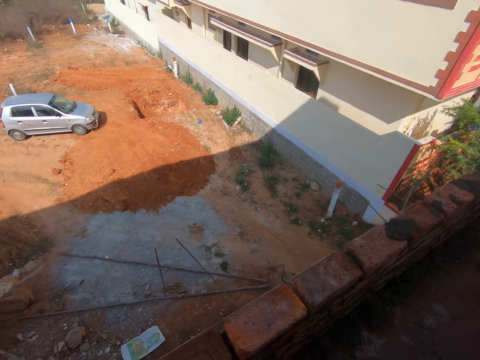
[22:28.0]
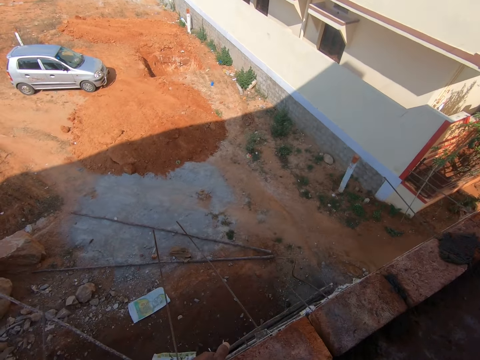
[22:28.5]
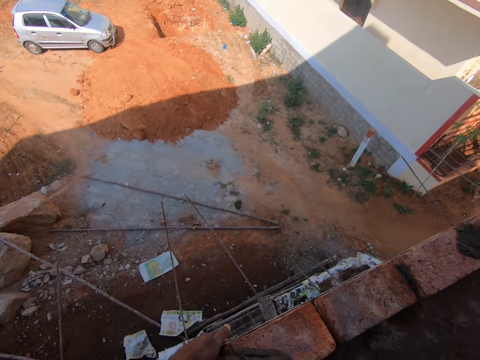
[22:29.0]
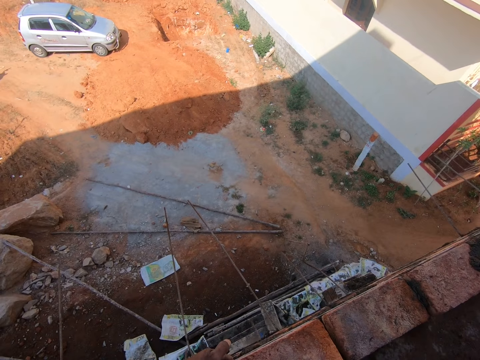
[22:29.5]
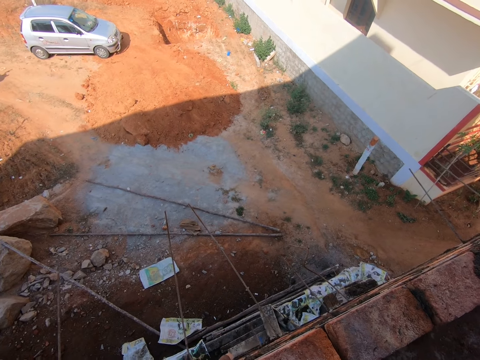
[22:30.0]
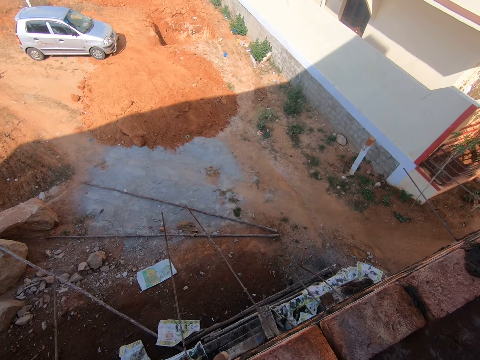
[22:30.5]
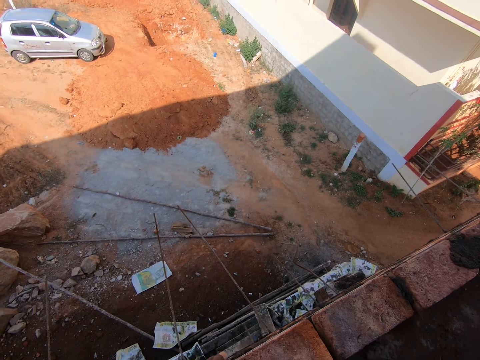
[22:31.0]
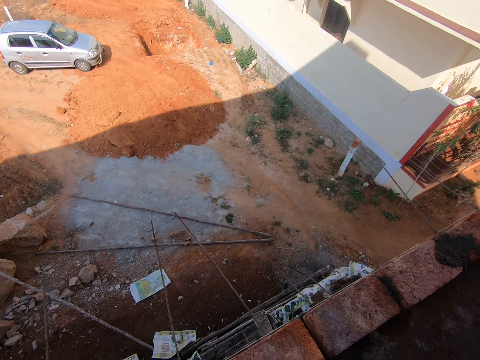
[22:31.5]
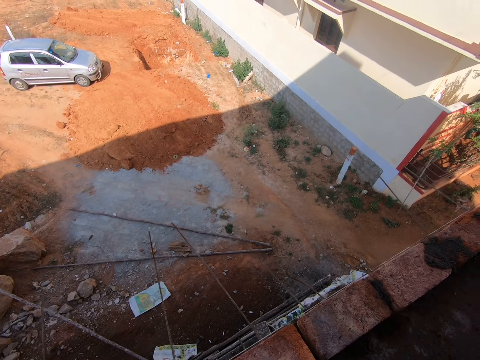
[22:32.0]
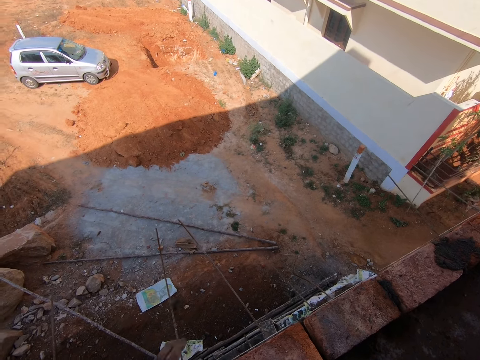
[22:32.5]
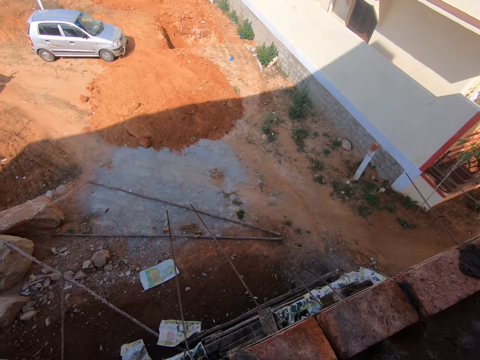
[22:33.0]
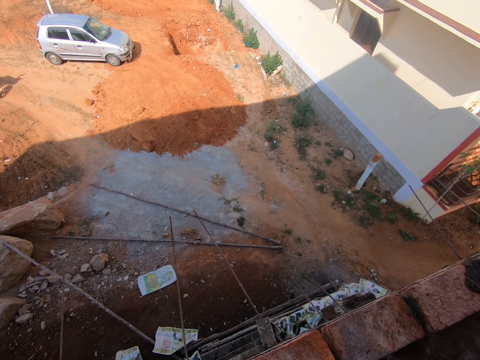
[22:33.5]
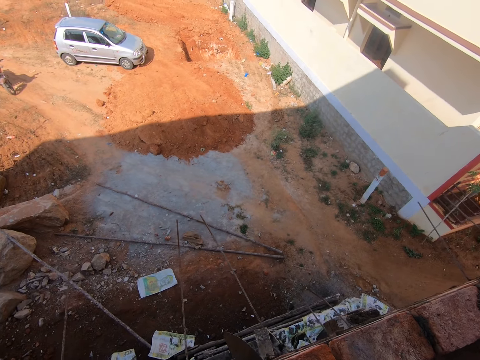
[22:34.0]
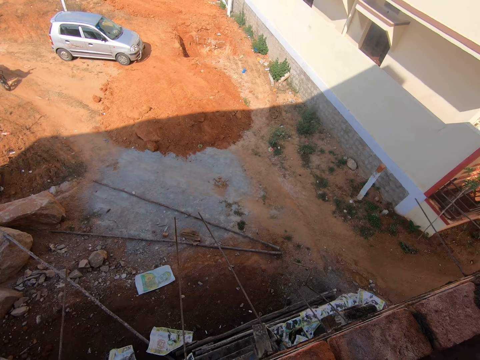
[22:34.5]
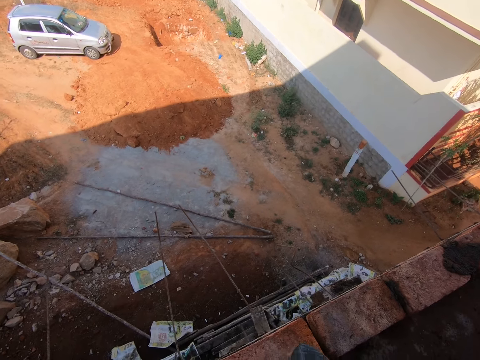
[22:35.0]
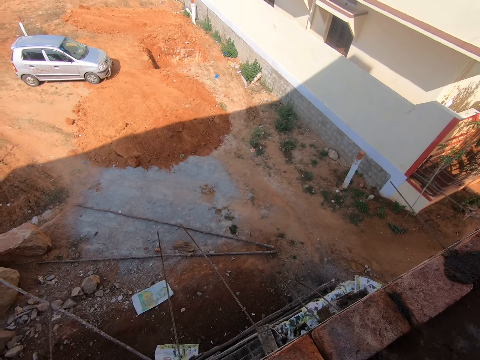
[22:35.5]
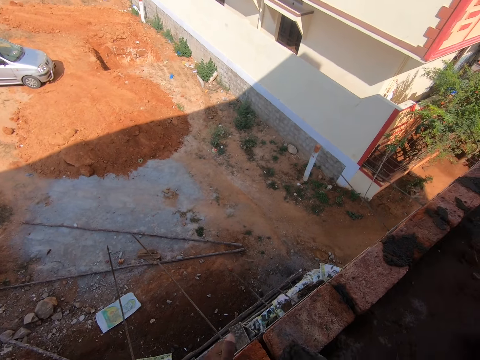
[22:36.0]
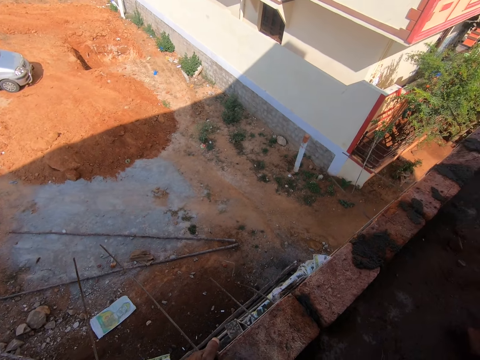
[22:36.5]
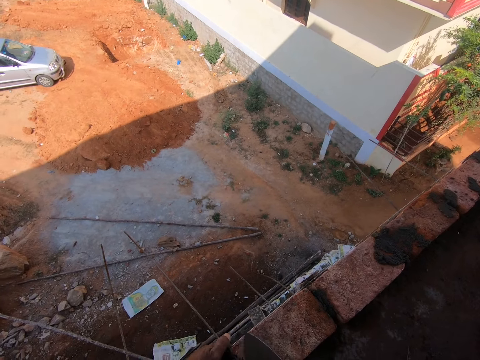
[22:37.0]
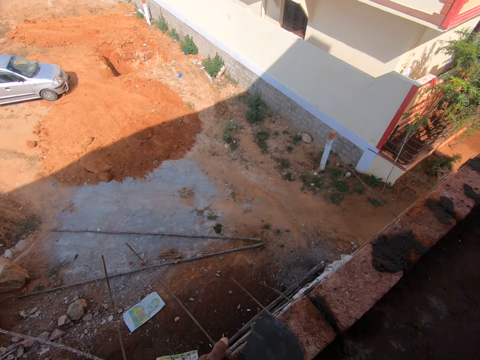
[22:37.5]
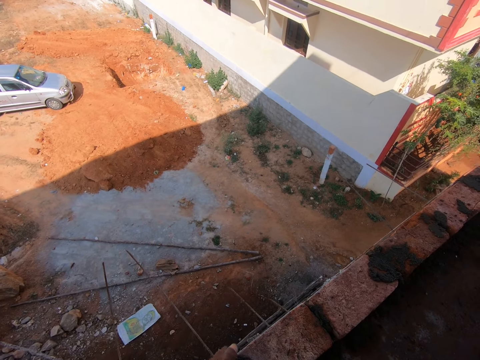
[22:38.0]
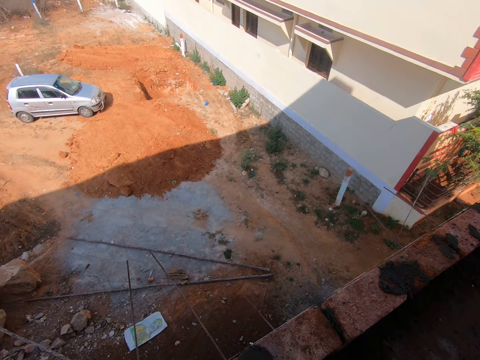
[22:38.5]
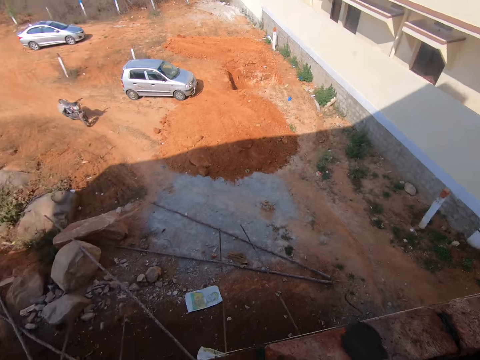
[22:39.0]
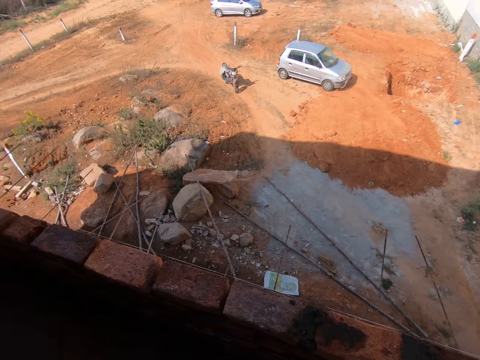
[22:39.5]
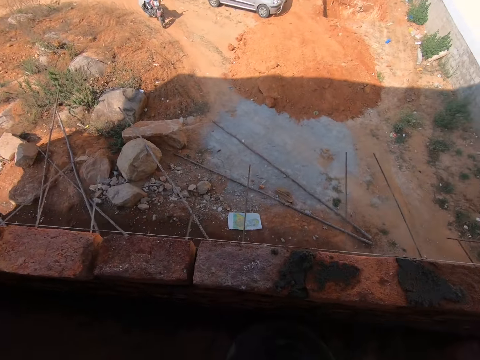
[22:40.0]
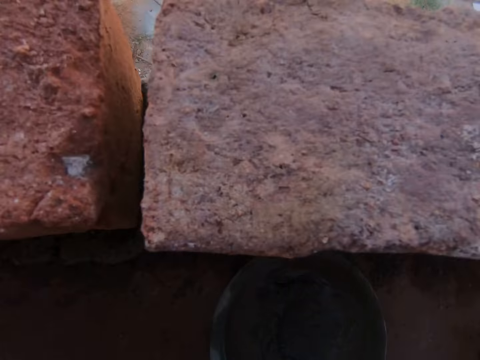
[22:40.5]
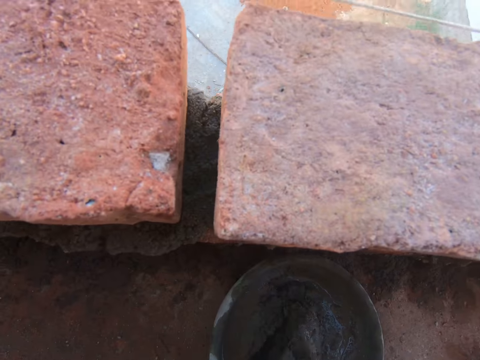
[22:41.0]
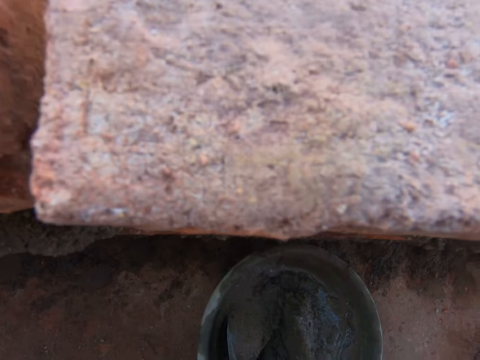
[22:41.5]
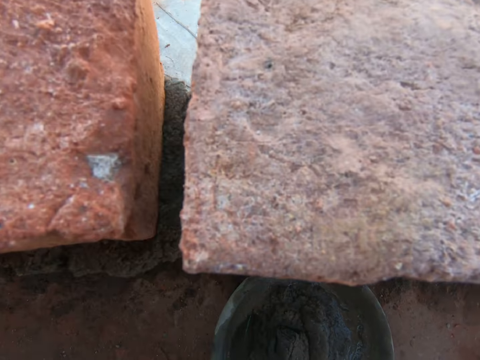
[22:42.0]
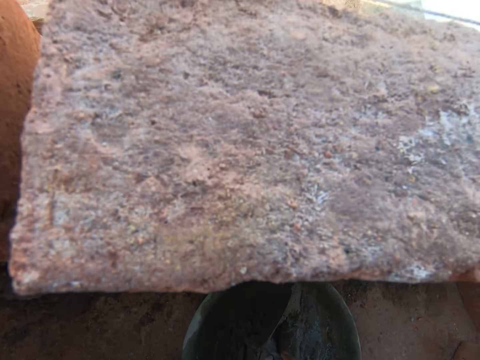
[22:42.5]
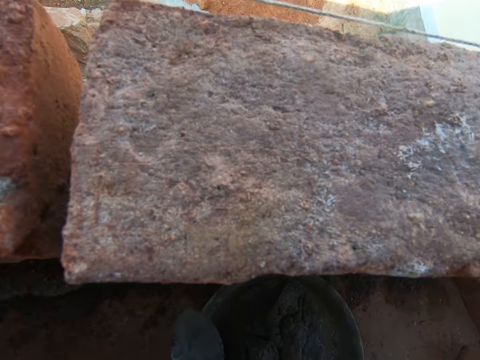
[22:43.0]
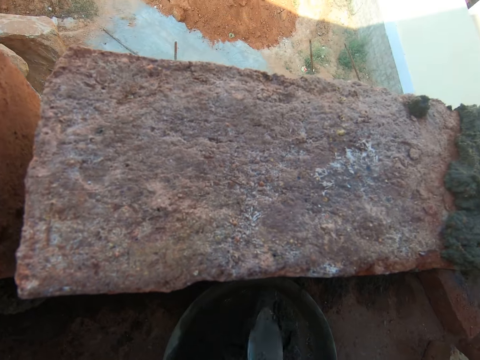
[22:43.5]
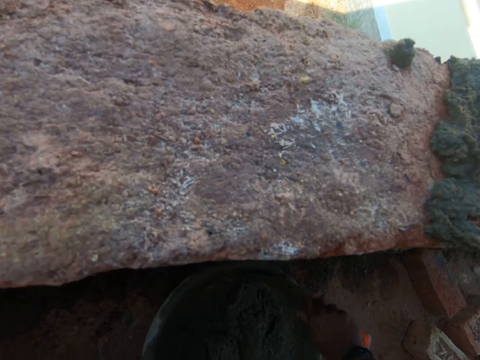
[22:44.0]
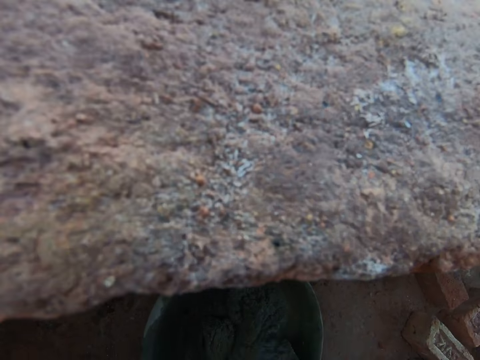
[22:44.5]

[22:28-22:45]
The camera wearer adds cement on the bricks using a shovel. They press the mortar between the bricks. They mix the cement mixture in the basin.

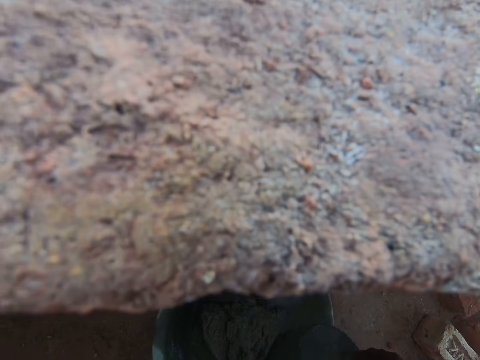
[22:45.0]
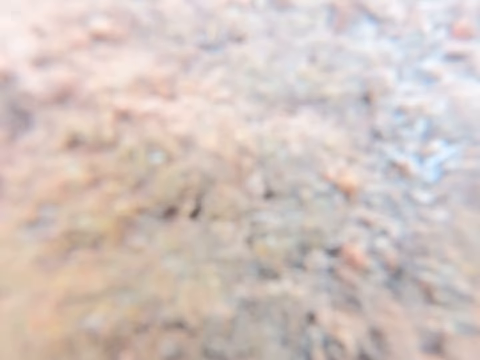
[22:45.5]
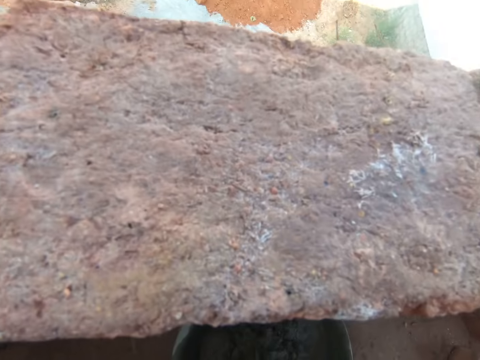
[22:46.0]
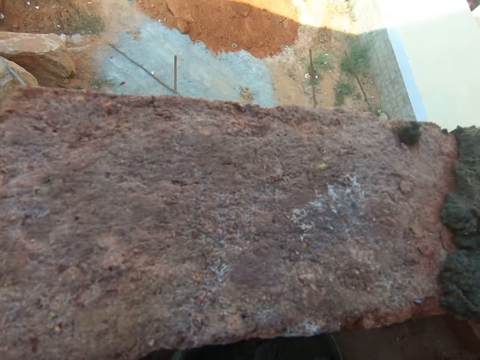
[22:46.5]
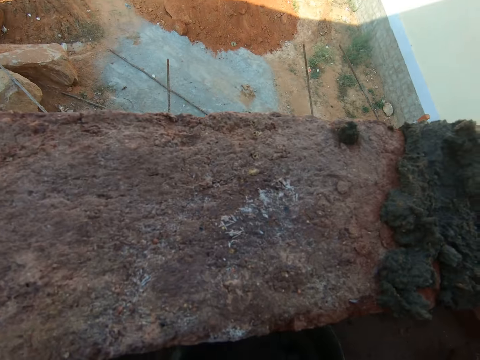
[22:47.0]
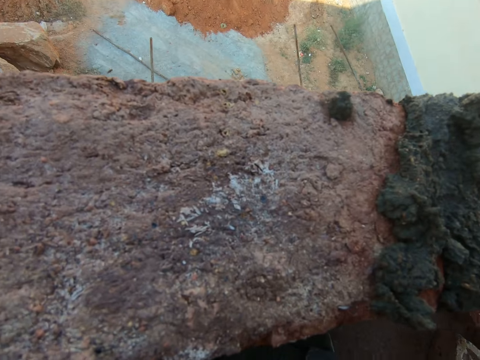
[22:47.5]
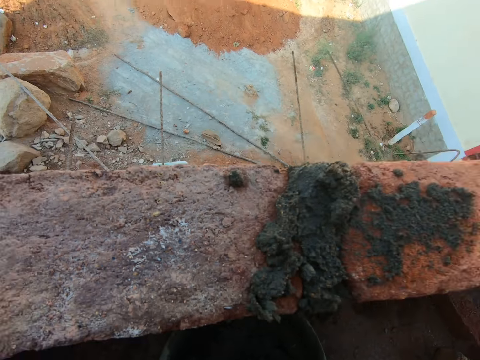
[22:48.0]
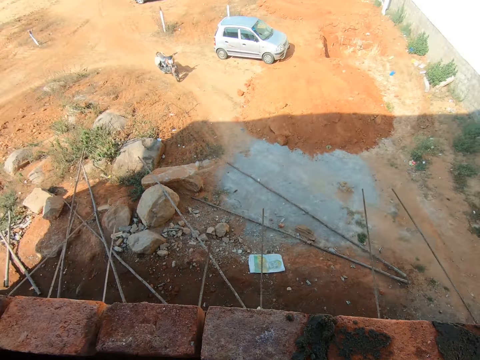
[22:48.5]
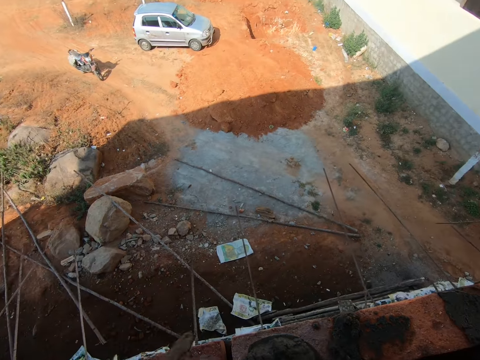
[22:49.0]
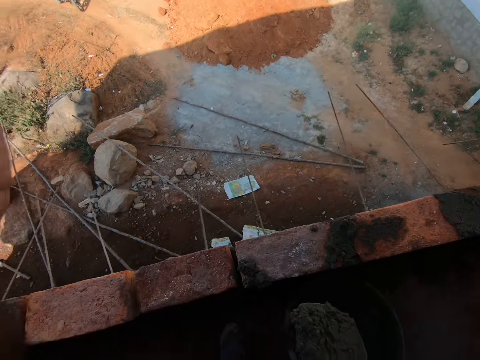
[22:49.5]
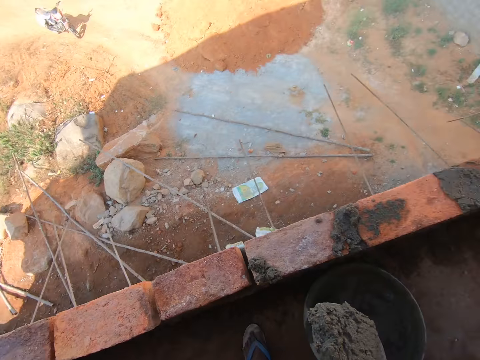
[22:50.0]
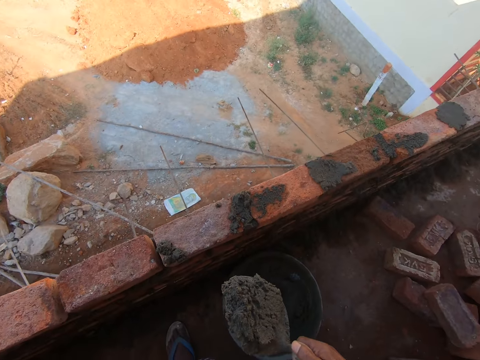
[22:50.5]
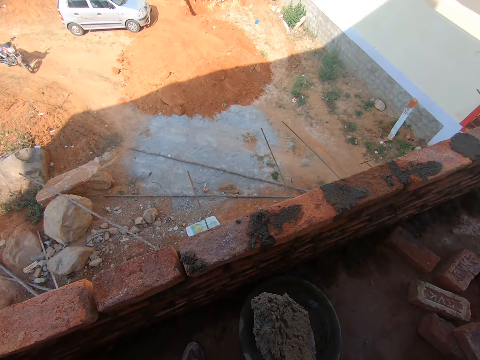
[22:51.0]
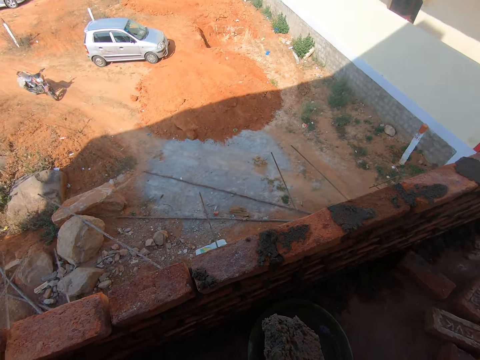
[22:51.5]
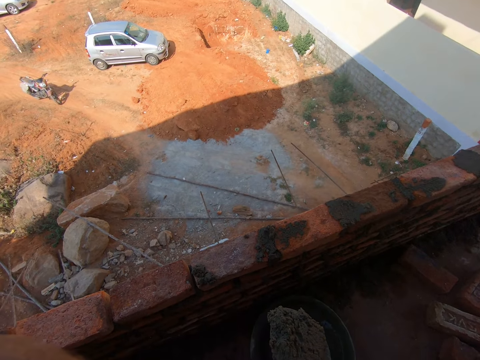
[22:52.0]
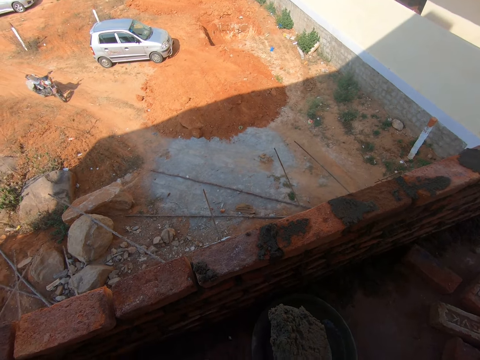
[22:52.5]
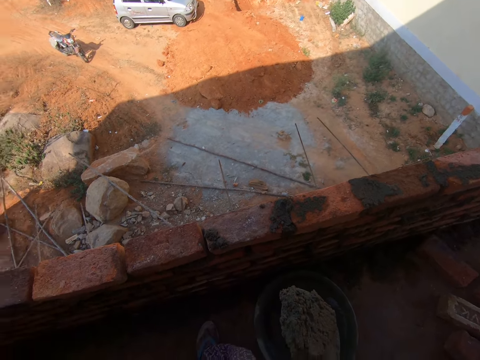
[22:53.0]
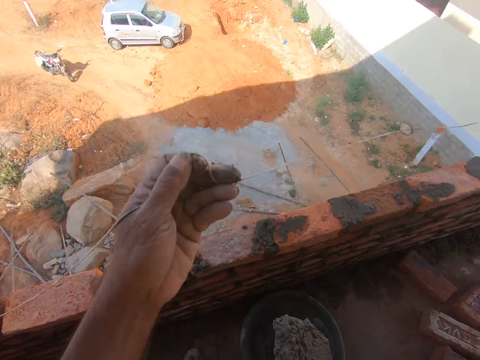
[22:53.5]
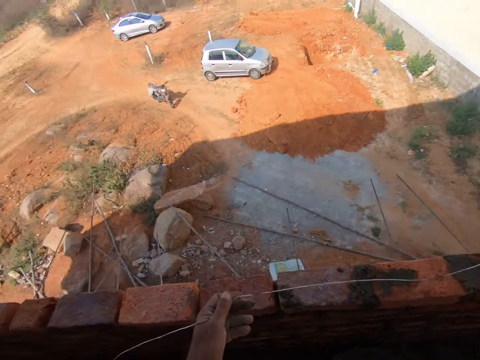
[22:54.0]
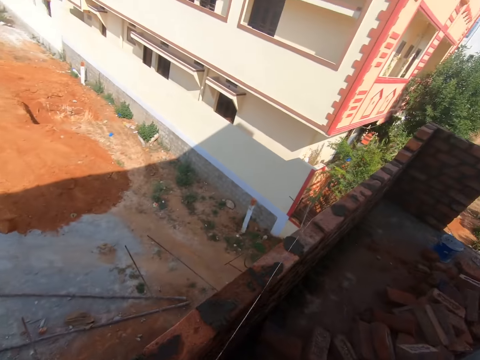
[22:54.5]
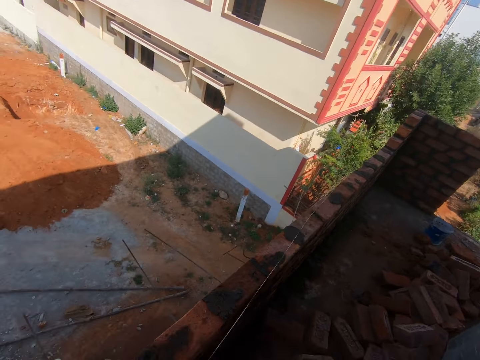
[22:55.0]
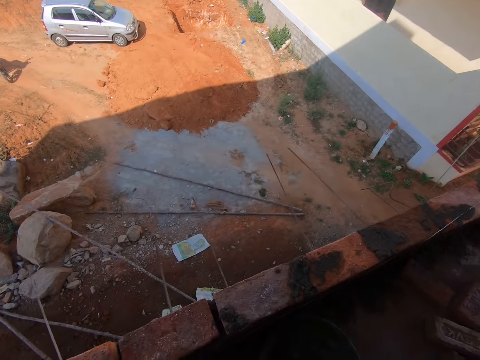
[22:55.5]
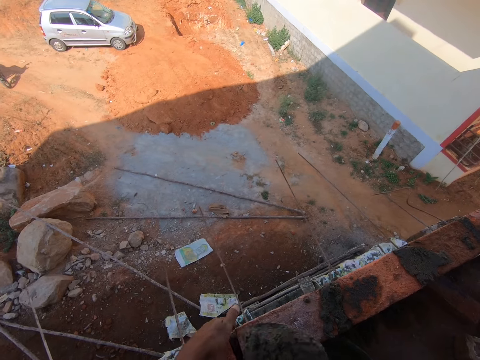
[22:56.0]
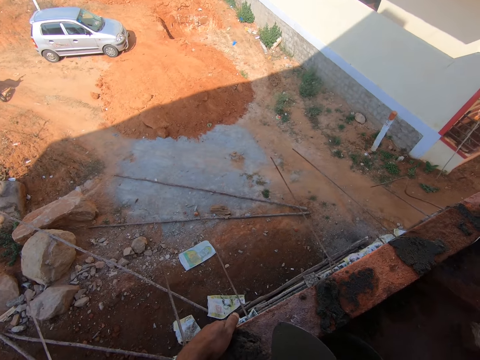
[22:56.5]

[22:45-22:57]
The camera wearer scoops the mortar. They adjust the camera. They stare at the mortar. They look around. They hold a thread. They move the hand. They look around. They pour mortar between the bricks.
